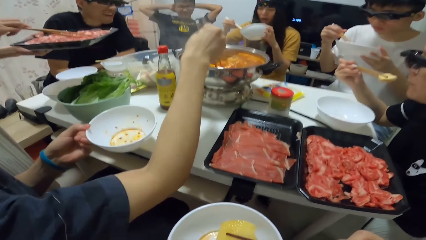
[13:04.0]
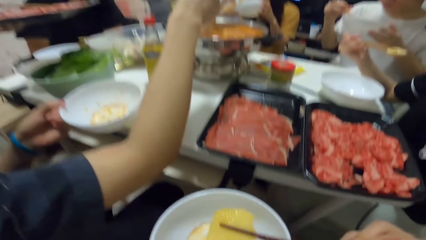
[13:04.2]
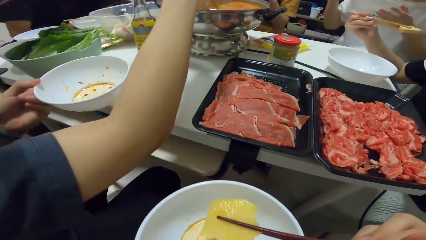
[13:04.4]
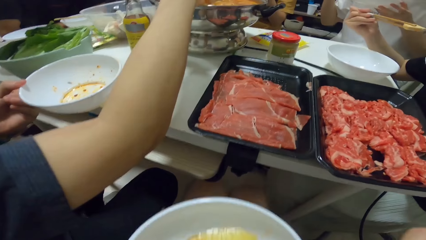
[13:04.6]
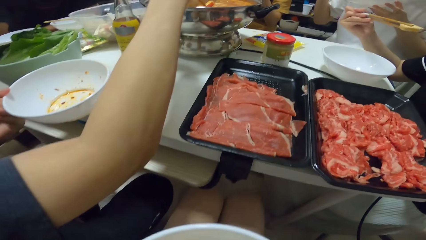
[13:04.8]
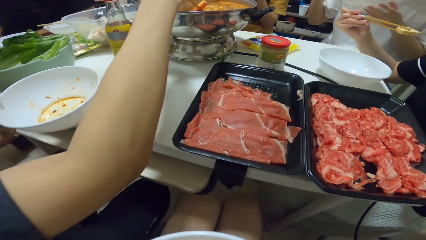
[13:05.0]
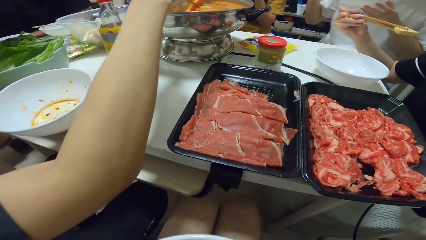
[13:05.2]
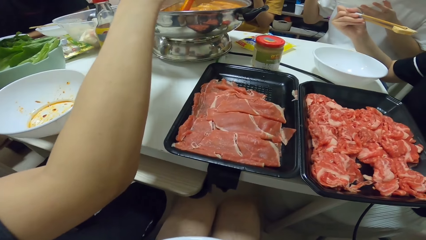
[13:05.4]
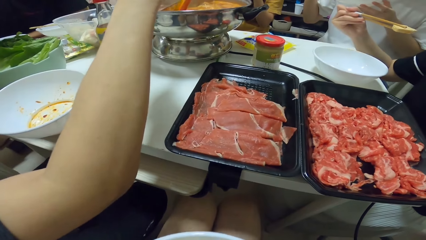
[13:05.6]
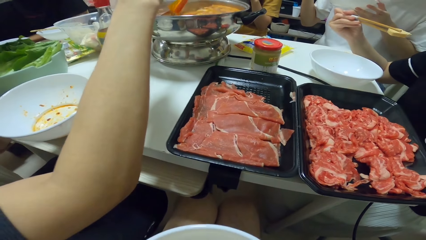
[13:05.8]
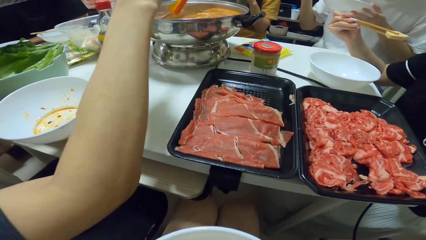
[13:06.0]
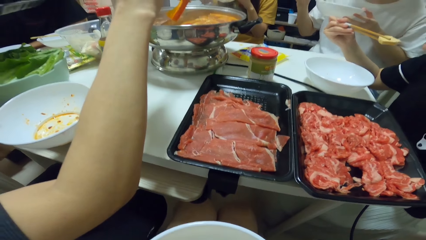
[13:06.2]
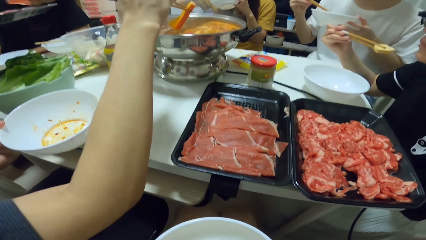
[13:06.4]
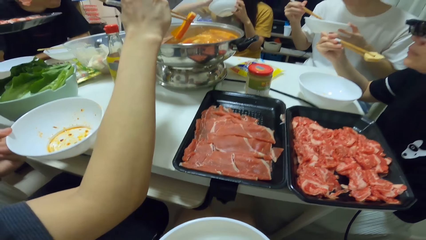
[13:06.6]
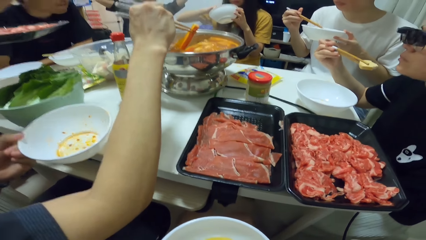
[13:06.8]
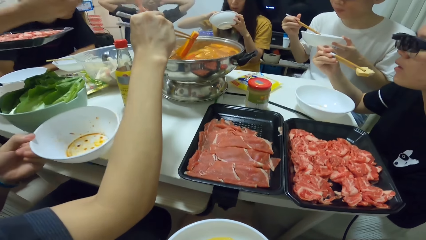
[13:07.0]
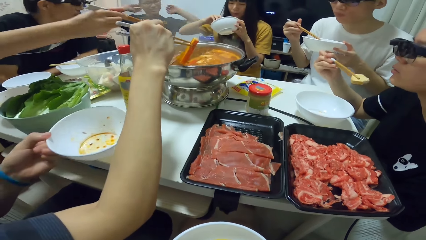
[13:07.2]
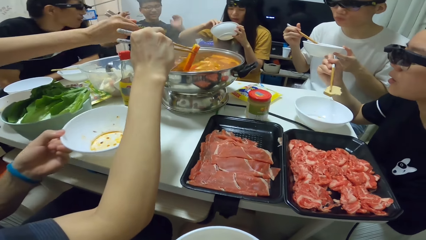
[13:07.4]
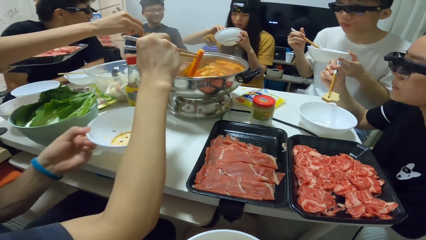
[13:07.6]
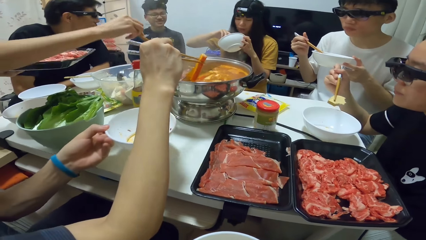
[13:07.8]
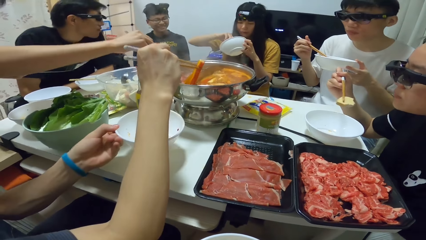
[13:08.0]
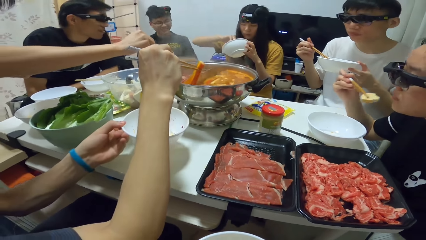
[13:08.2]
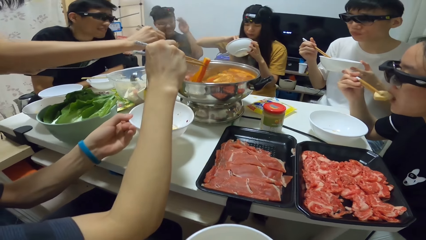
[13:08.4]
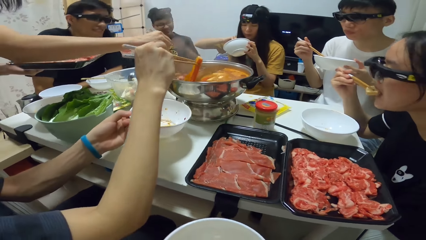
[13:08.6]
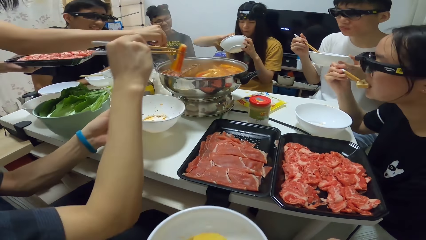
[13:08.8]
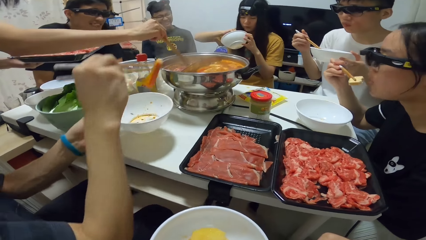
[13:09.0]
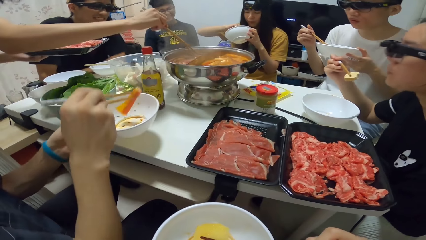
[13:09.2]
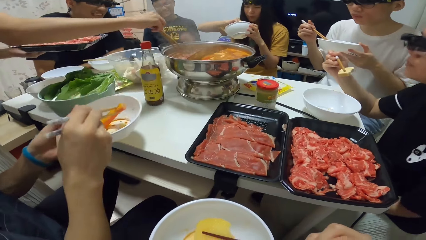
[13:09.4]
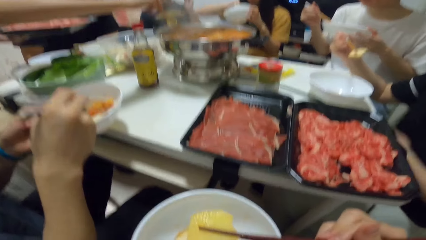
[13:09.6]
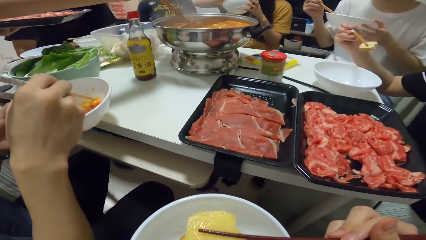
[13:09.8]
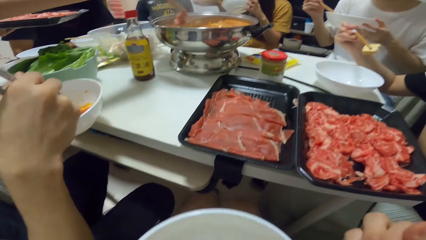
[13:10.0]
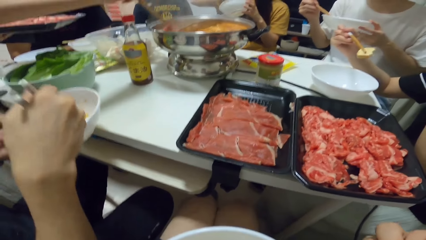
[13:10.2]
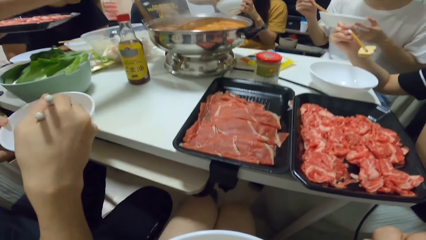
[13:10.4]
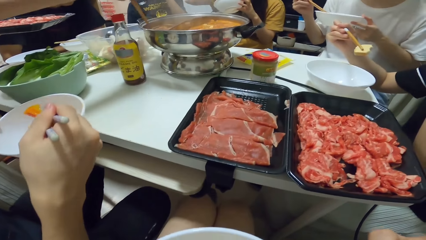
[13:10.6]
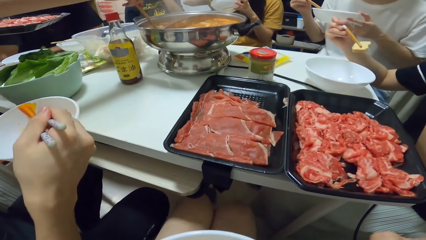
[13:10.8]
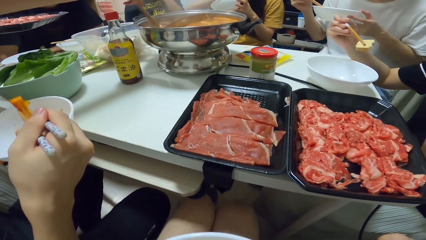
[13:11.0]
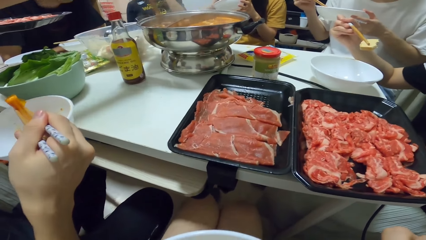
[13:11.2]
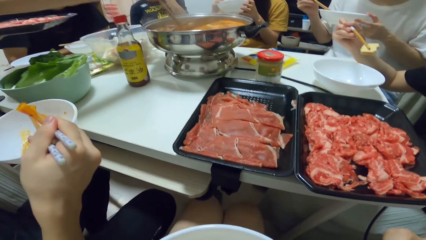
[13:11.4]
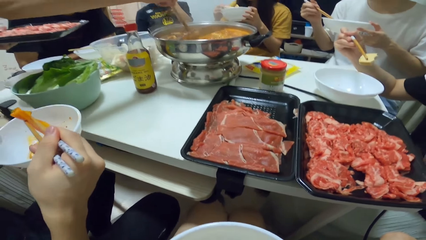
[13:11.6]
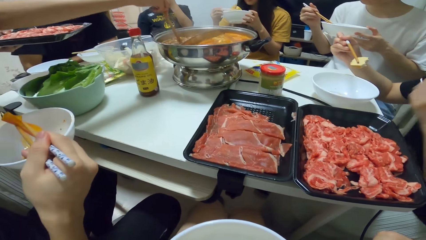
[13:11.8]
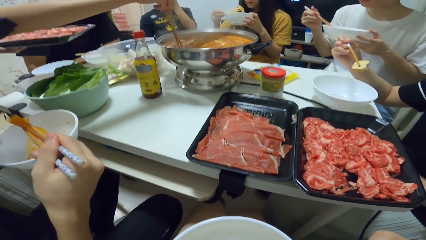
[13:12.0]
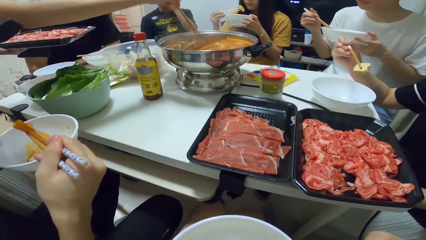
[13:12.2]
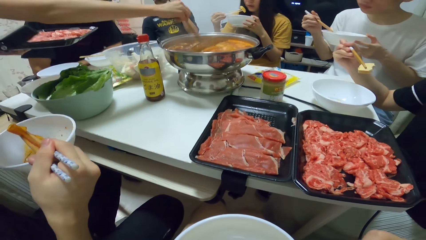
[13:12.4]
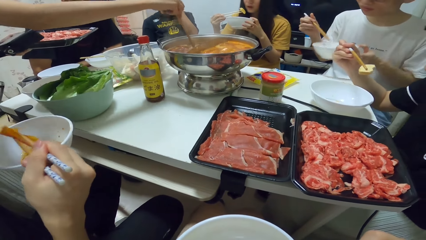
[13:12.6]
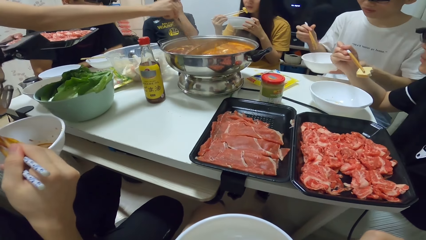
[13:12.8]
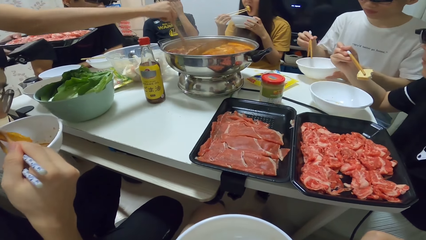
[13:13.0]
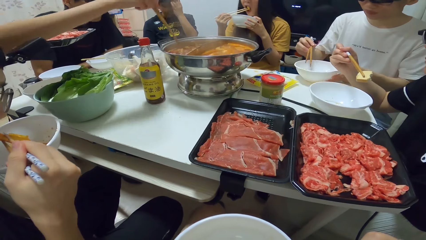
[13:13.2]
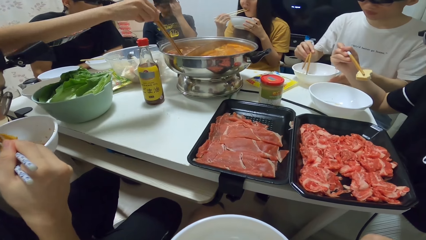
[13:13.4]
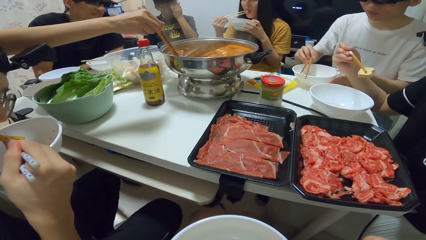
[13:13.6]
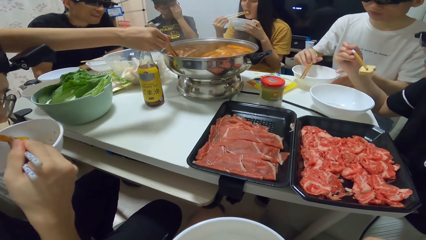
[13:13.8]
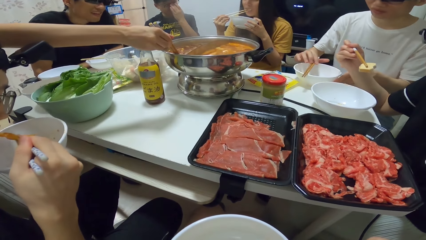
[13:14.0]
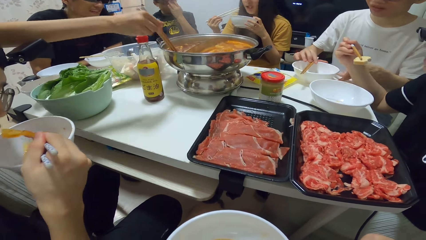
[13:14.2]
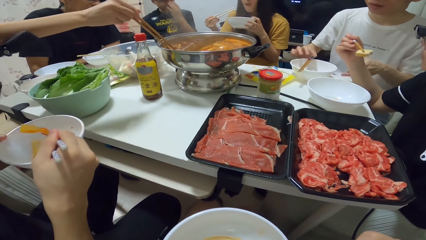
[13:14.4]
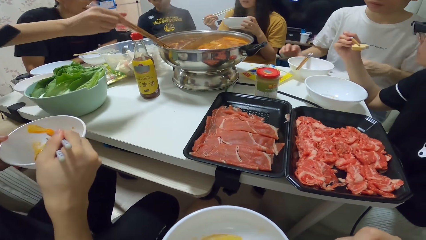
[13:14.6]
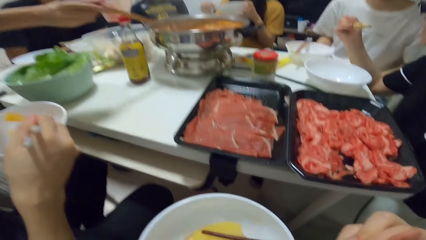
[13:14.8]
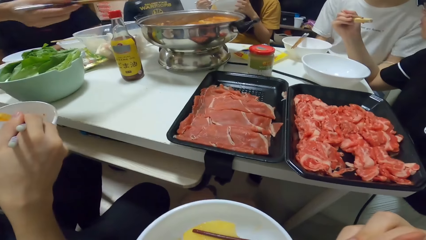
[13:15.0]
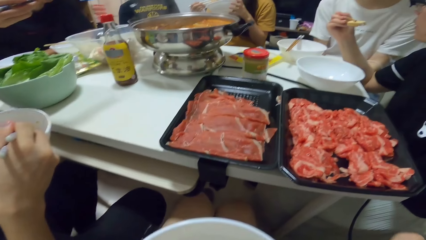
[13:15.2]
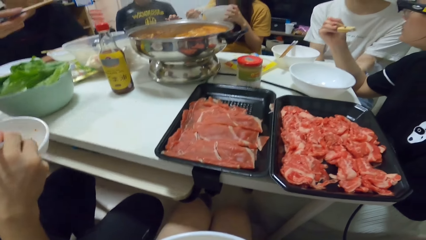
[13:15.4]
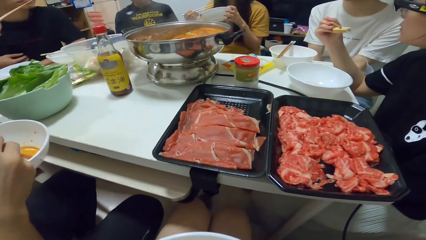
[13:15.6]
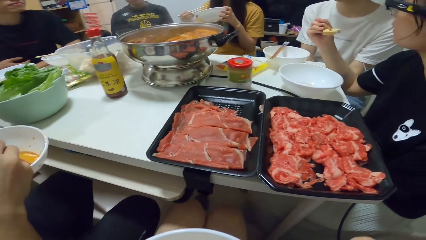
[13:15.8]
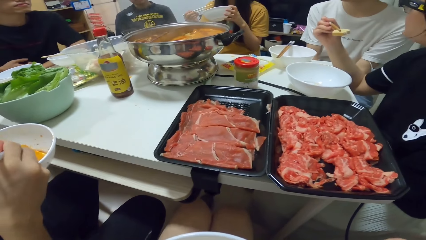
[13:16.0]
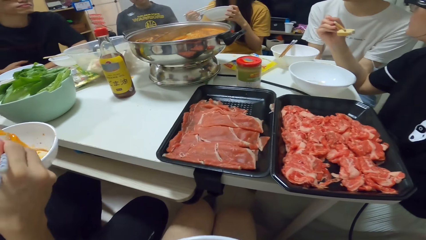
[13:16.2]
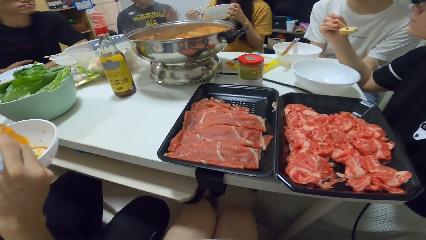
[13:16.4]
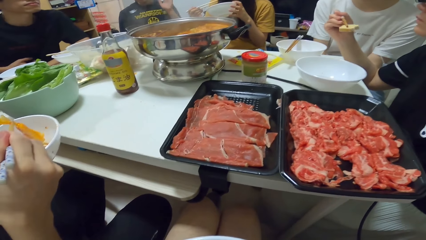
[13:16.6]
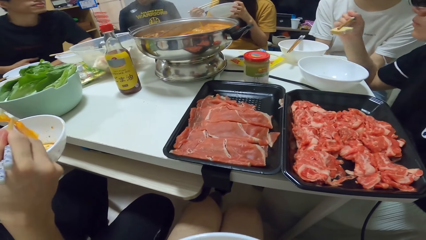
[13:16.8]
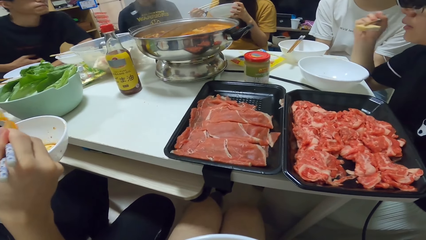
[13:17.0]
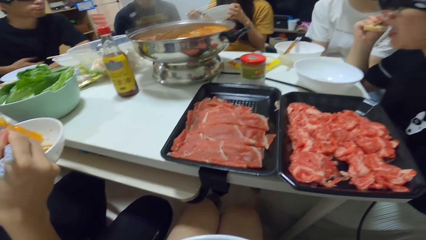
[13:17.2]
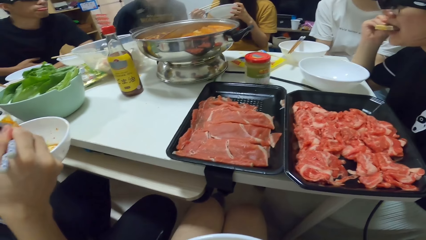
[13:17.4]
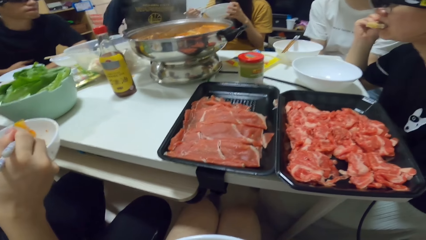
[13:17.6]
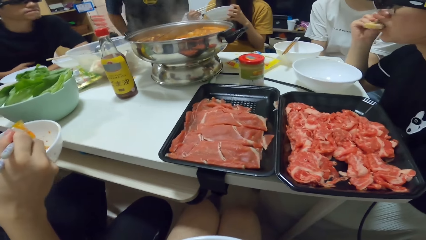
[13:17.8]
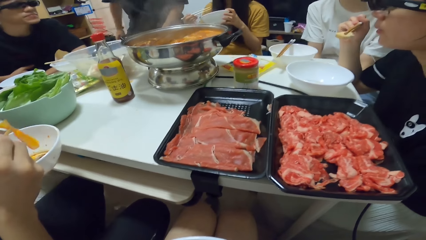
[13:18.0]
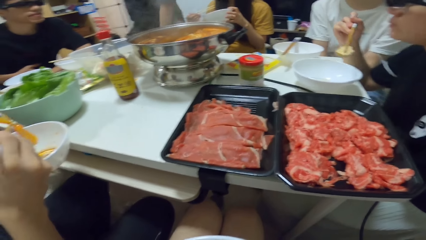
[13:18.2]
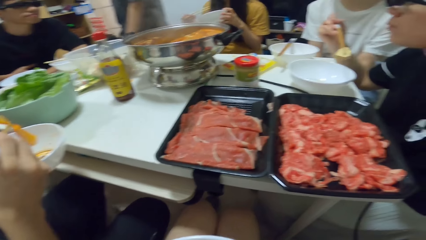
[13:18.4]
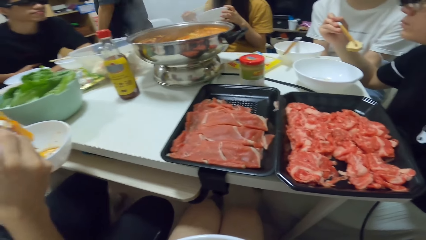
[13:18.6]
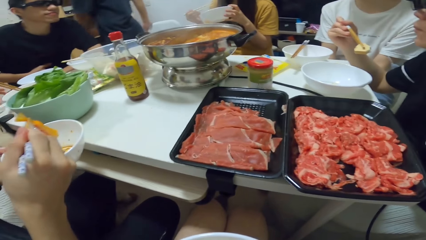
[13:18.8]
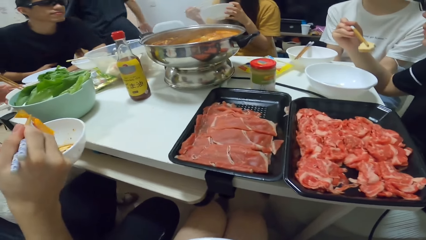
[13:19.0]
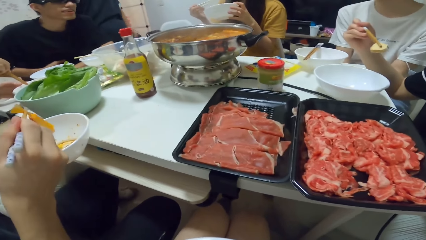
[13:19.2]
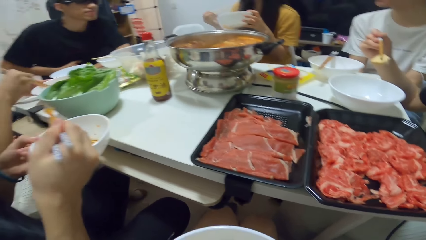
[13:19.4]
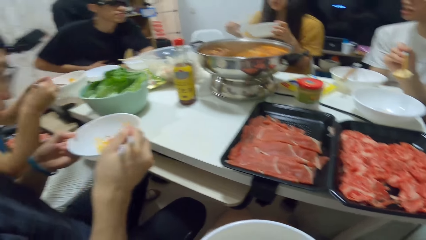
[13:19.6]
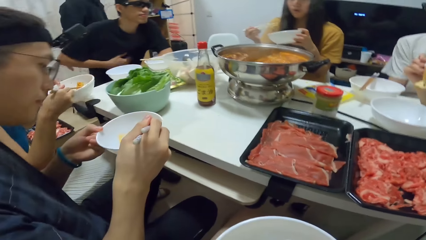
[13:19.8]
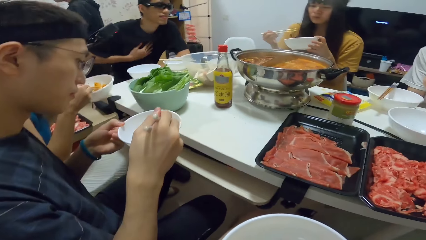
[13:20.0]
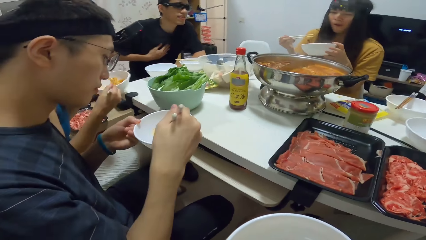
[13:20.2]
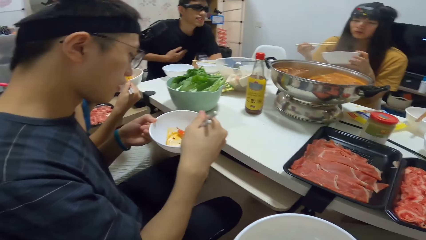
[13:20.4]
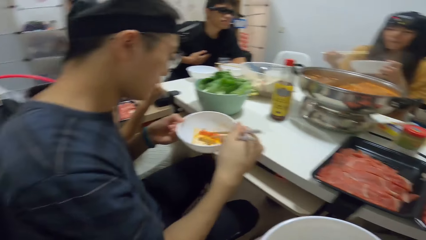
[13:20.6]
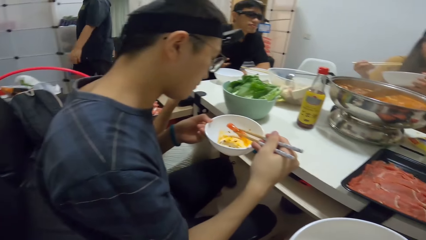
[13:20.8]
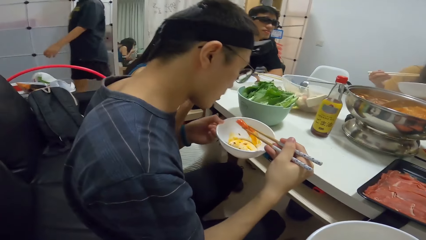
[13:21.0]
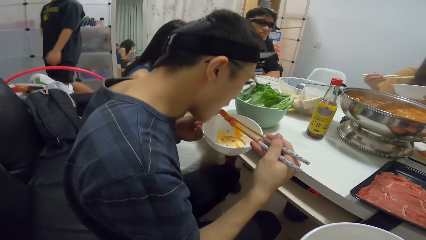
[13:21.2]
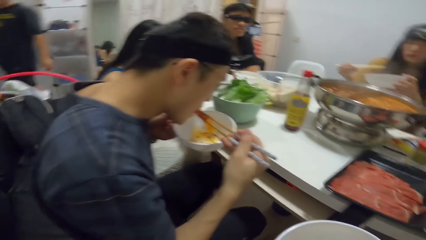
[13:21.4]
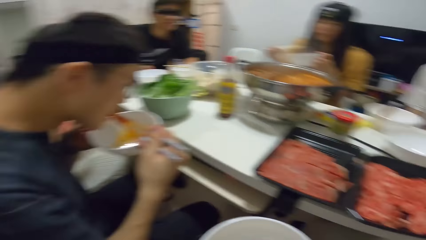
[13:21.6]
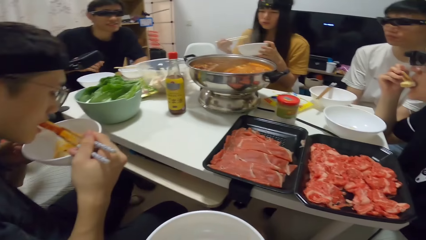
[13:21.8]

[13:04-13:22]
A man takes the food with the chopstick. A woman eats the food. Another man puts the food into the bowl in his left hand and eats from the bowl. Another woman eats the food. Another man puts down the chopstick. Another man runs his hand on his cloth. Another man stands up and walks in the room.
